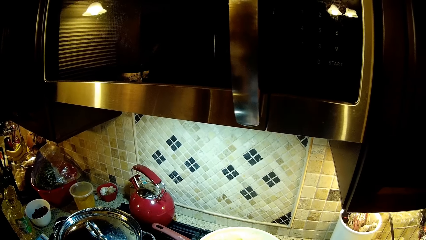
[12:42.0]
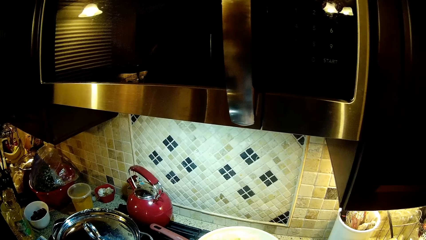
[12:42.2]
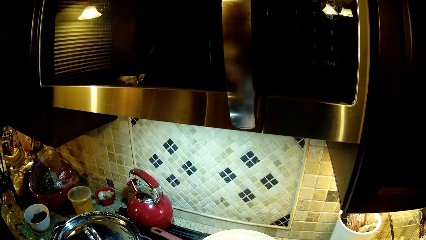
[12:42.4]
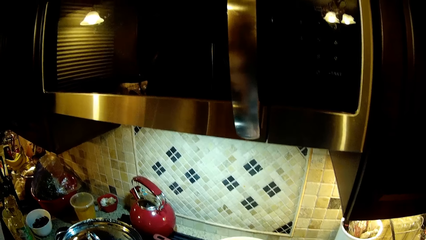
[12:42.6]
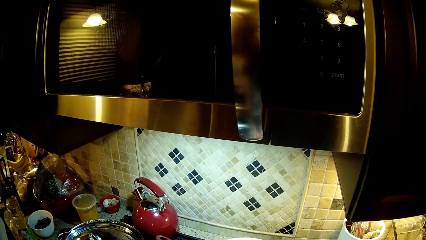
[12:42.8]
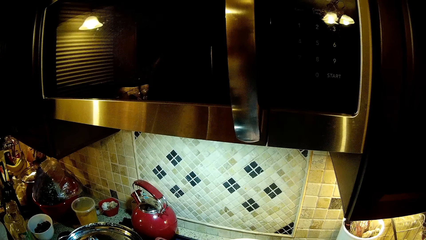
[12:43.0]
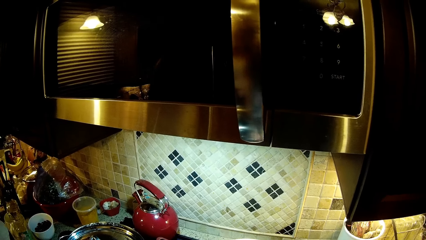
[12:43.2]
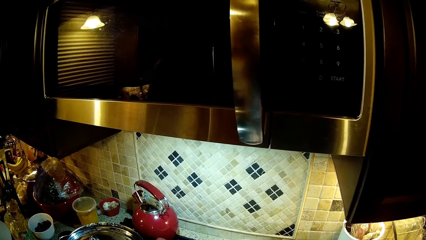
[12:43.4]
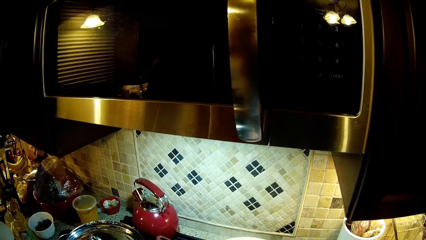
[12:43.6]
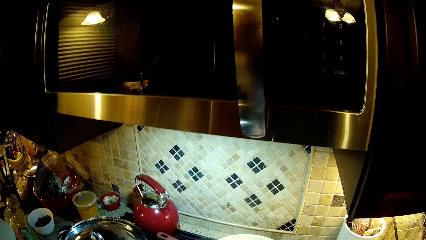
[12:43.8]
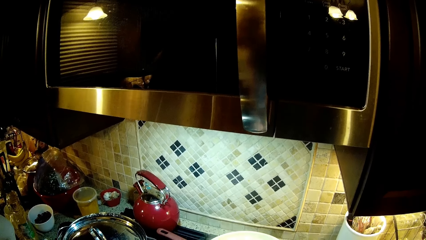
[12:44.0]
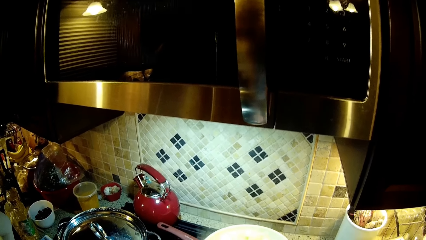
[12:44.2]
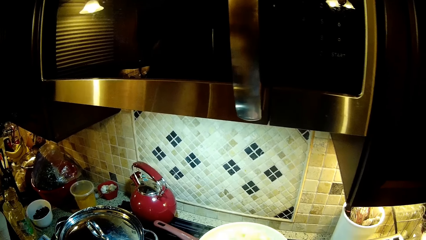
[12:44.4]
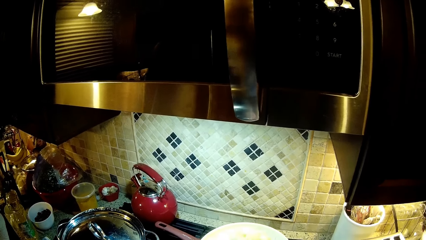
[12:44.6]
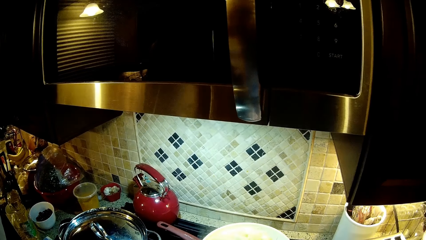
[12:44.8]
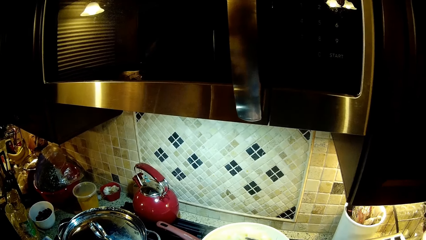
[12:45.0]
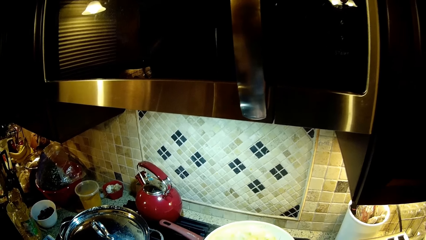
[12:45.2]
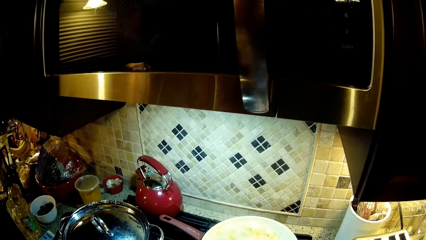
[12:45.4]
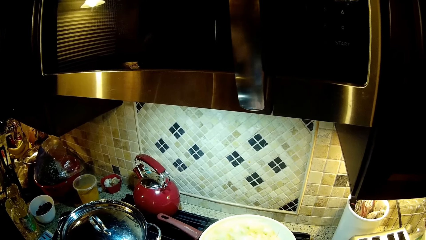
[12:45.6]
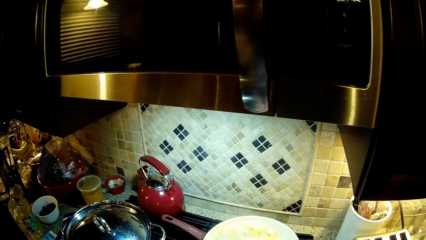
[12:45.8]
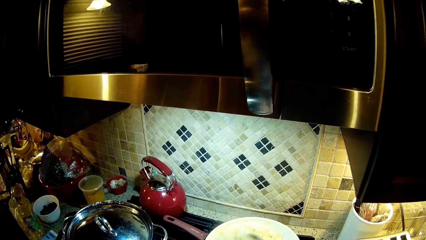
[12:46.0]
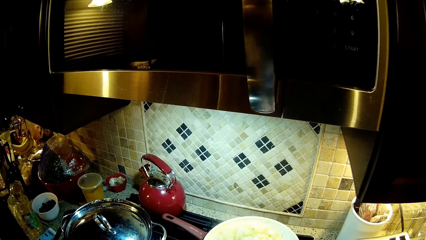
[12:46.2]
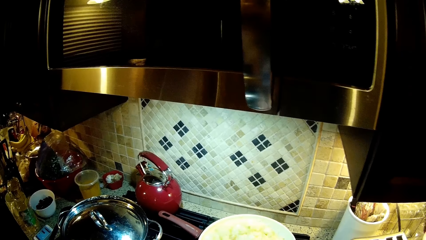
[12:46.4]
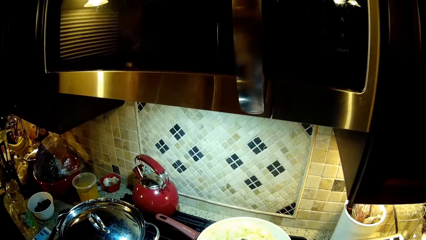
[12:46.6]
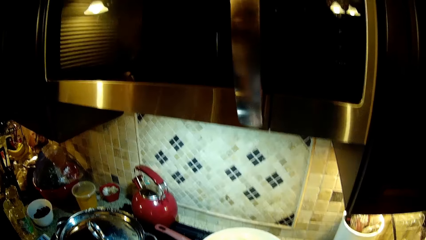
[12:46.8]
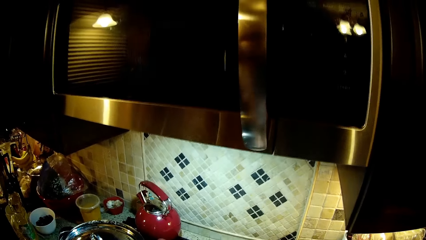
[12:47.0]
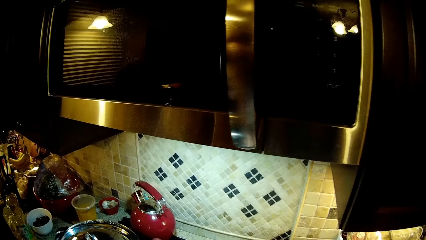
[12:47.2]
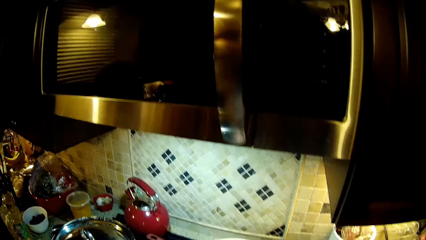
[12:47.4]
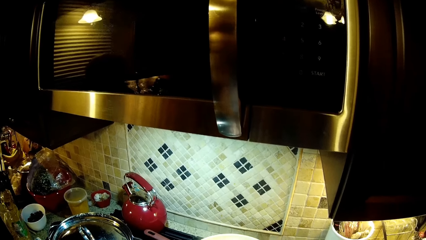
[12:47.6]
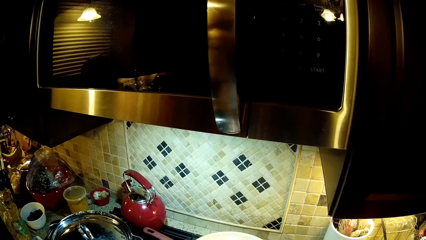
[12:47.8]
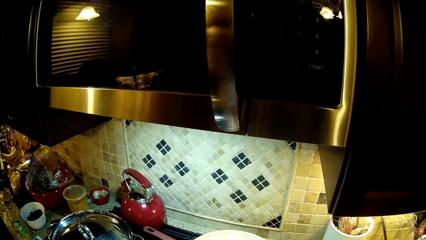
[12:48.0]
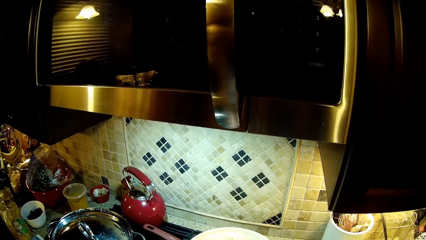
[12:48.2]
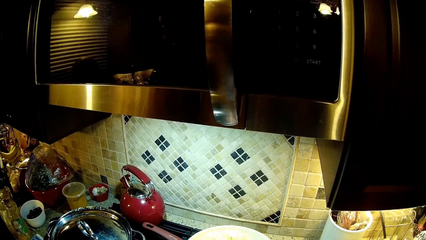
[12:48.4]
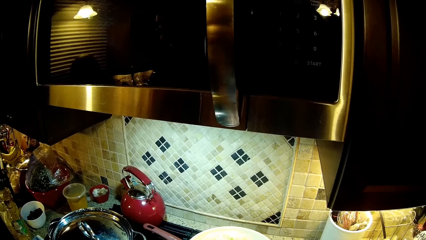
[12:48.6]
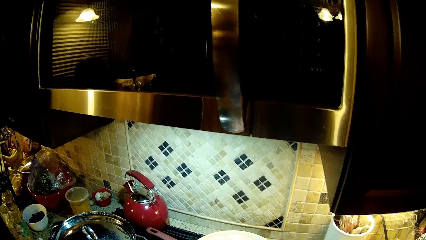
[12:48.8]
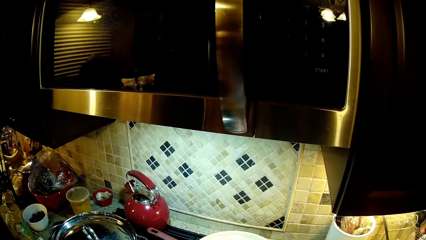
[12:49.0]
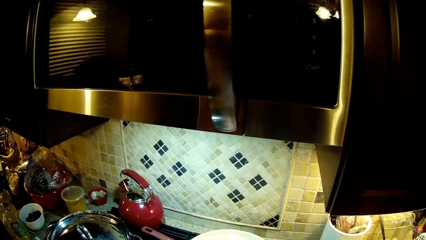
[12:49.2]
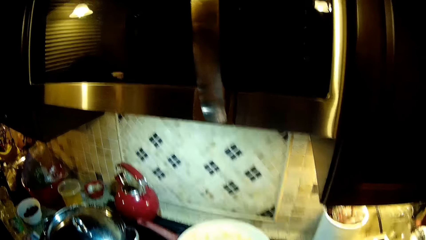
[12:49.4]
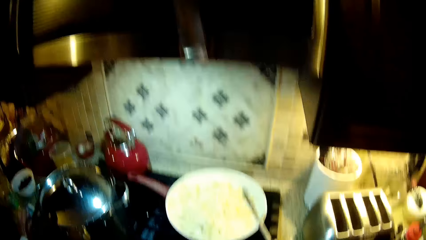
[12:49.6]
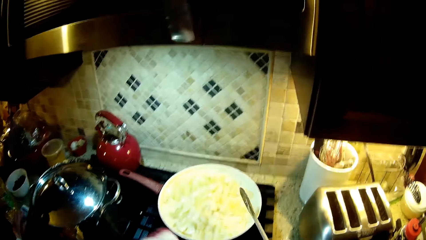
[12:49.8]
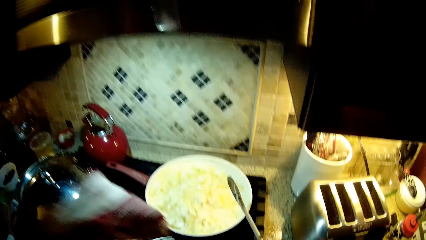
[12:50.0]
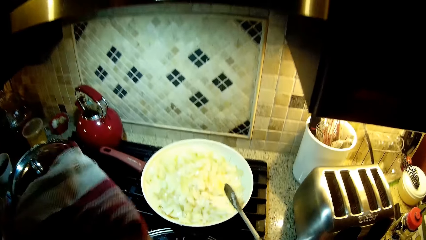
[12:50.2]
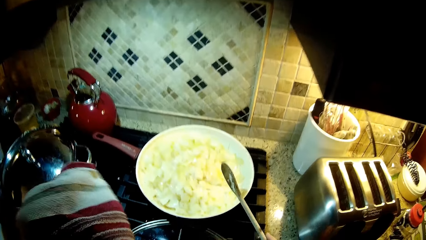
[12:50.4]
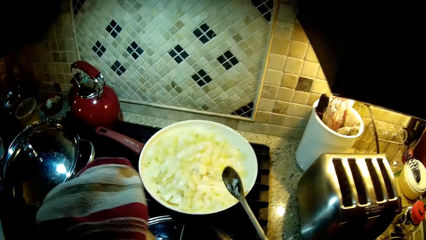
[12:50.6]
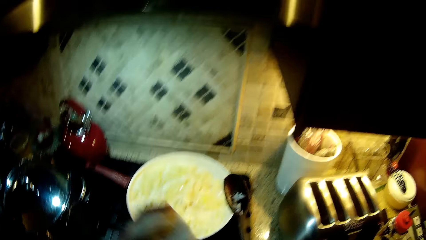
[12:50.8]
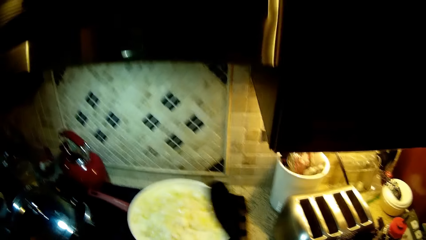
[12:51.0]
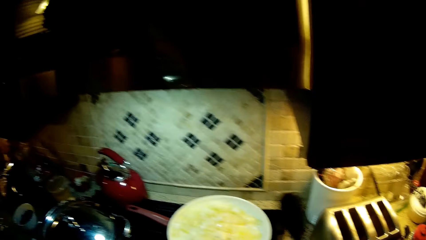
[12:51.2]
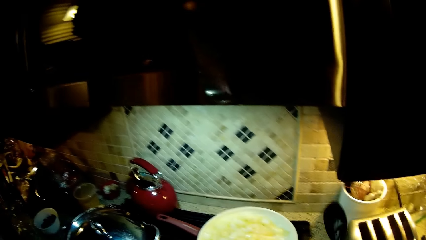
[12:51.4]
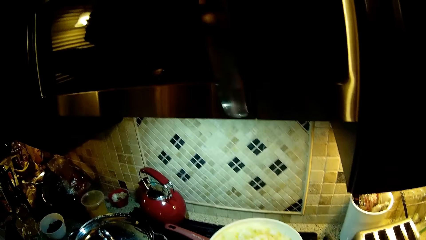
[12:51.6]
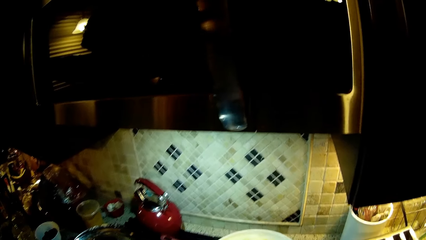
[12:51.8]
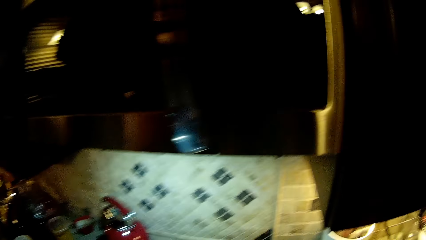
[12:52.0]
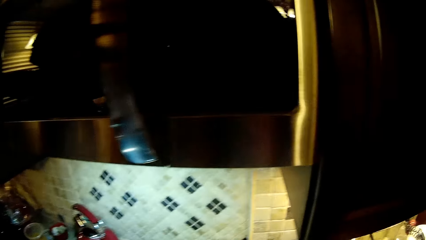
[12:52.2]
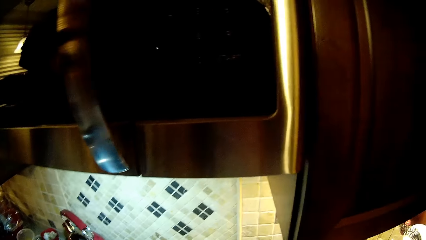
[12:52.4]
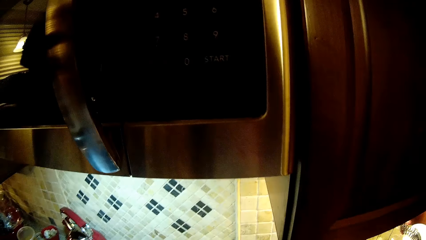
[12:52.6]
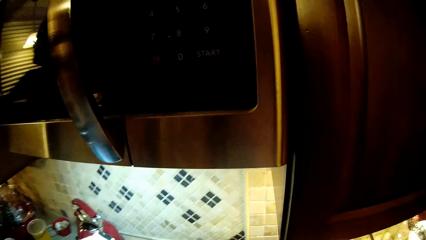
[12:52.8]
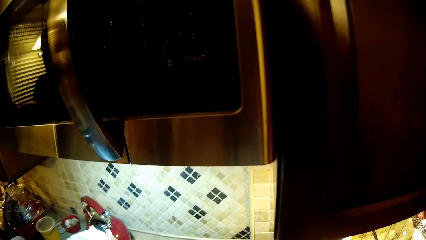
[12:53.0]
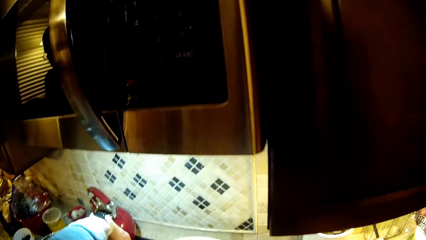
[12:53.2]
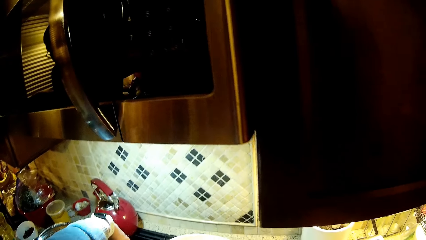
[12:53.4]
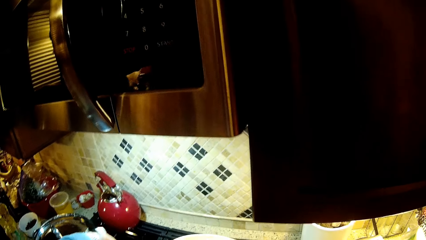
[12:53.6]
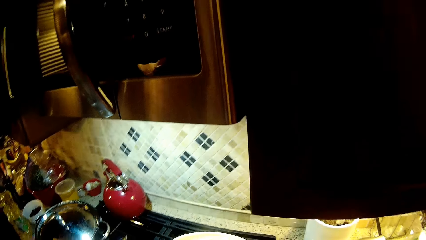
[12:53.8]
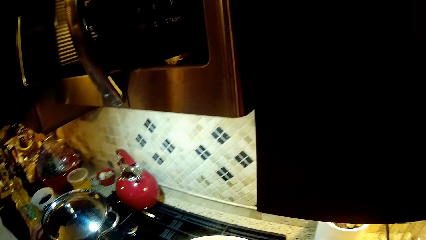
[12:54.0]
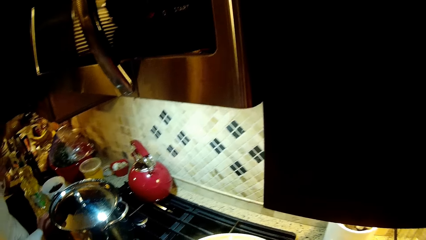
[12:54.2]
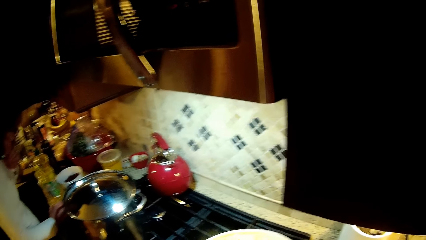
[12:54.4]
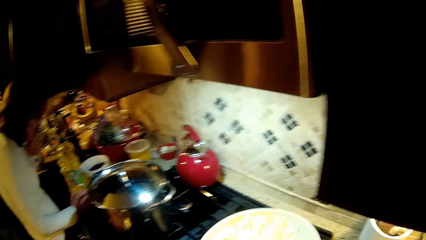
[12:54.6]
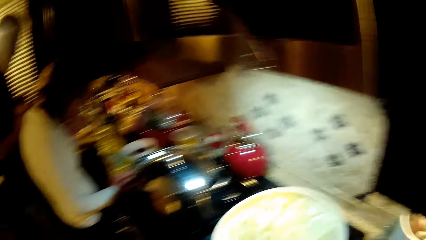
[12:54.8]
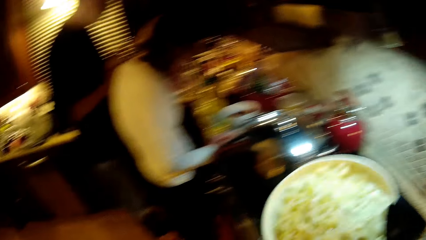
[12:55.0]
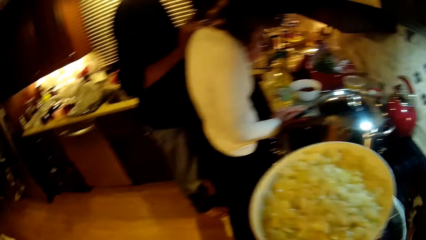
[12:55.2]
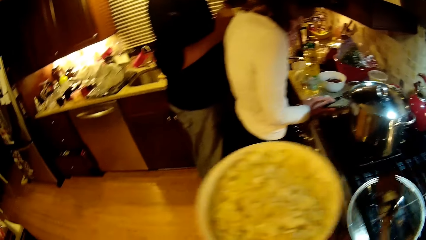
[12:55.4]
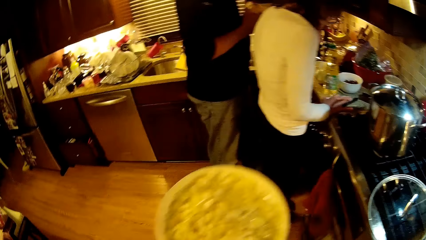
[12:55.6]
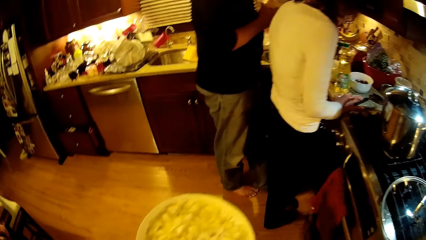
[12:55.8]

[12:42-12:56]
The camera wearer picks up a kitchen towel. They shake a cooking spoon. They look around. They lift a cooking pot.

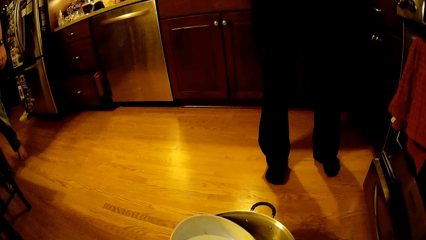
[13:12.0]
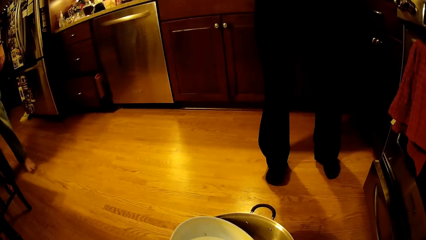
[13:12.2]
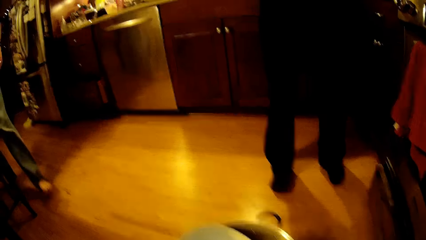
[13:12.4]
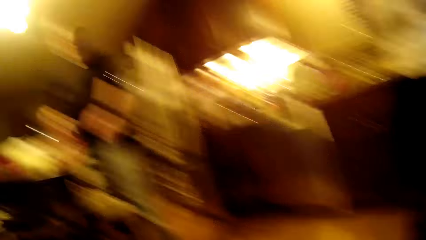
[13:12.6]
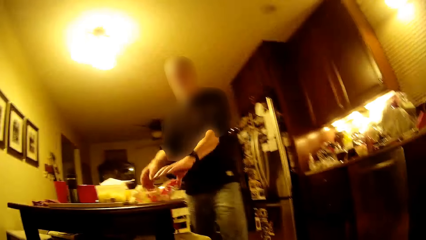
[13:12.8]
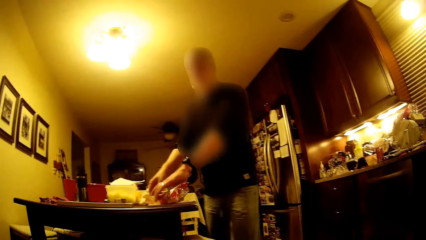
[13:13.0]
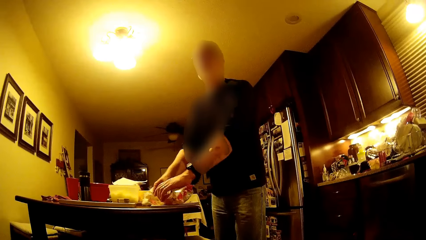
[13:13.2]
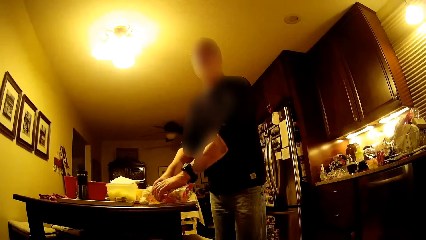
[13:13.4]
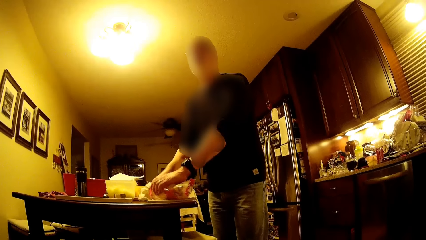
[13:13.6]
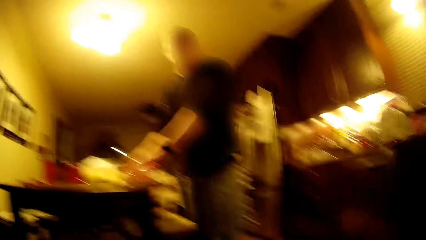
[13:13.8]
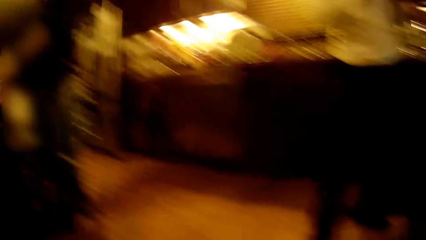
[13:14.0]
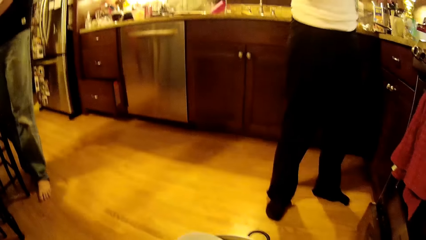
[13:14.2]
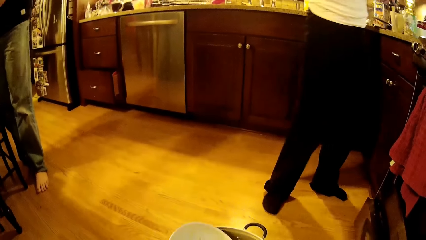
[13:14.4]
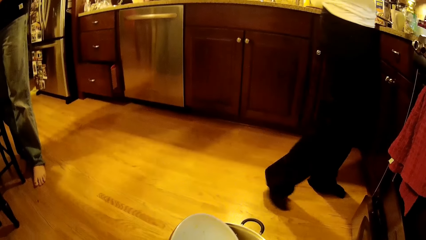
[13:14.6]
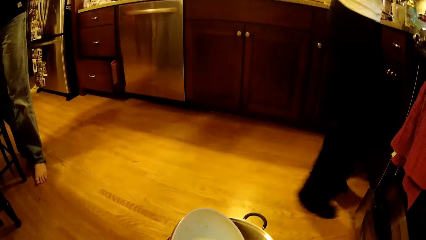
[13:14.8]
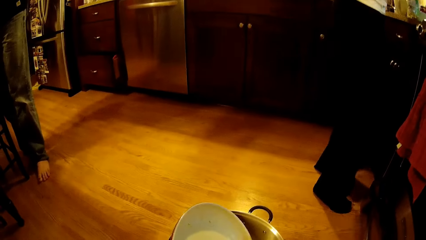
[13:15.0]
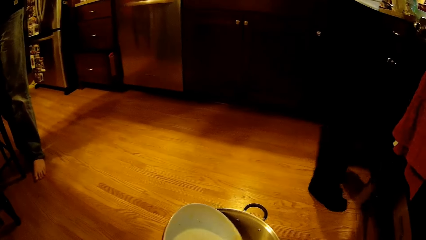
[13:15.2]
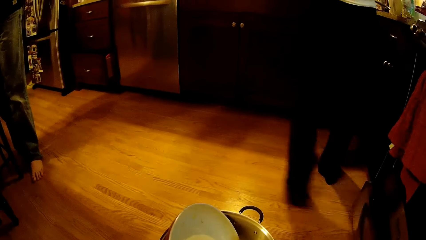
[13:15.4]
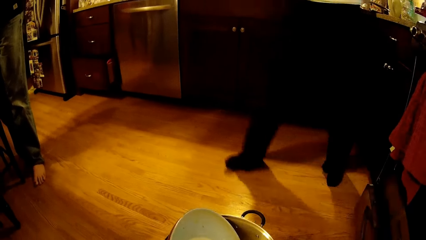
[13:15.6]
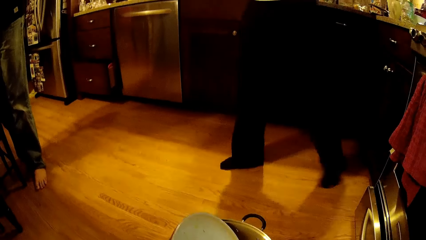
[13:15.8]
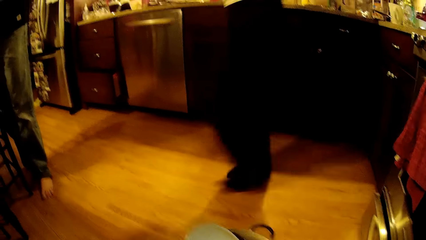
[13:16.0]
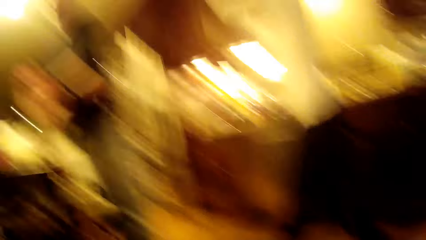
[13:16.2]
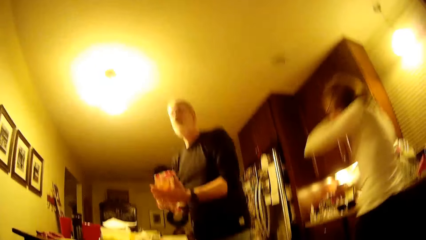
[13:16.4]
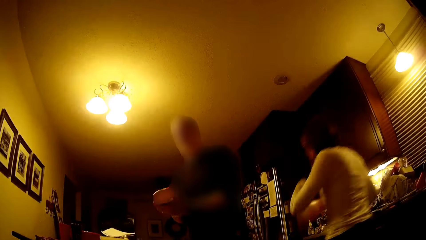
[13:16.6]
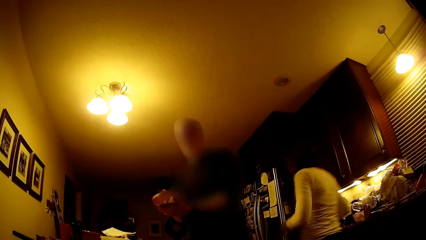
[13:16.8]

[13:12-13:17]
A person holds a container of something. The camera wearer looks at a man. A woman walks around. The camera wearer looks at the ground.
